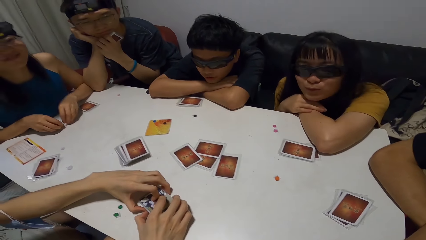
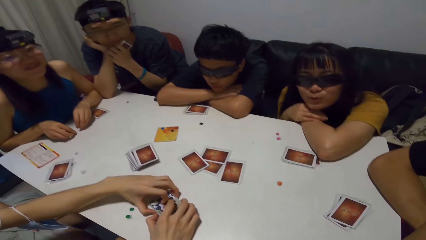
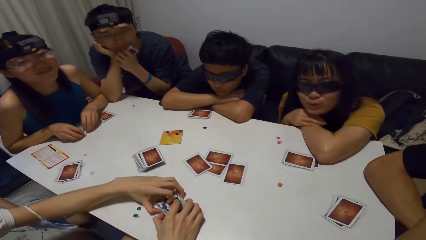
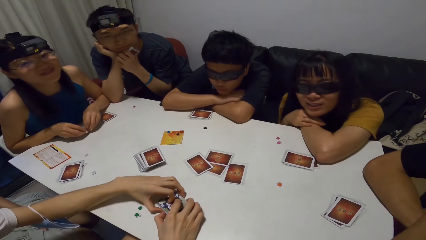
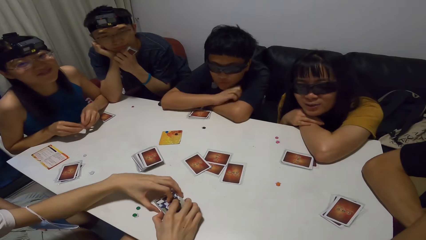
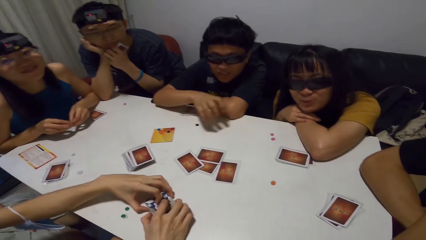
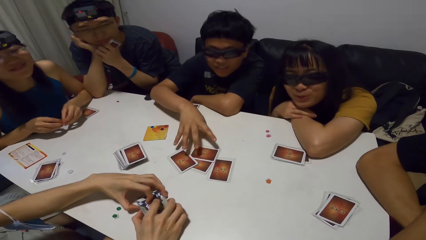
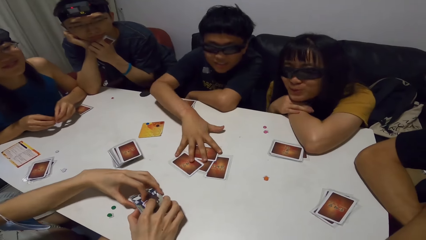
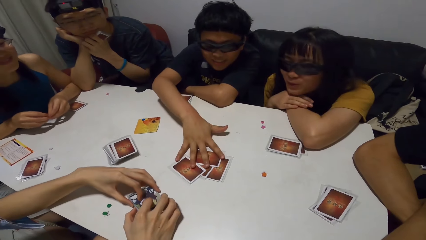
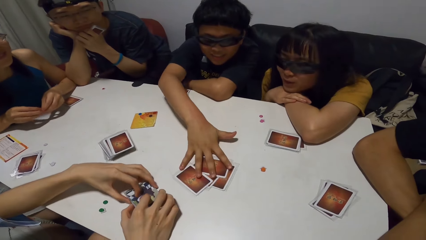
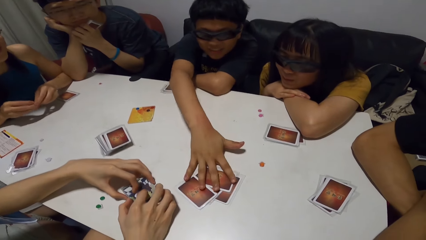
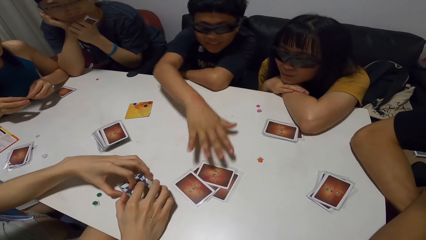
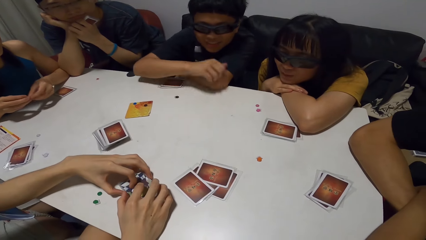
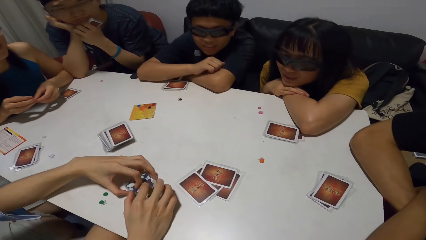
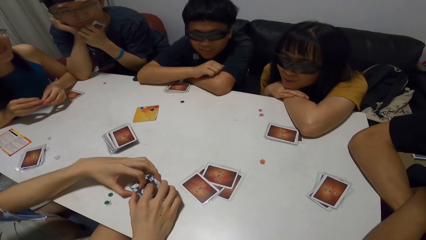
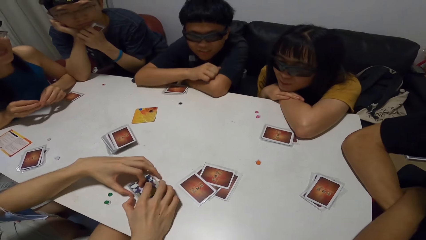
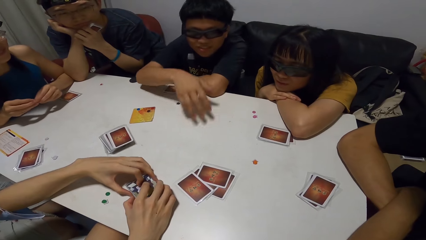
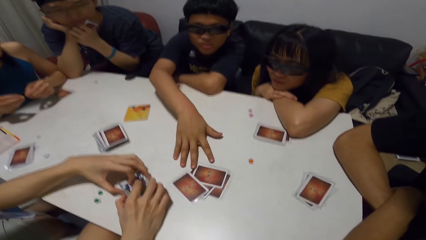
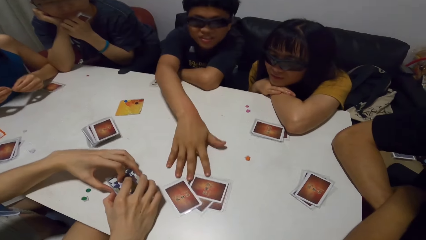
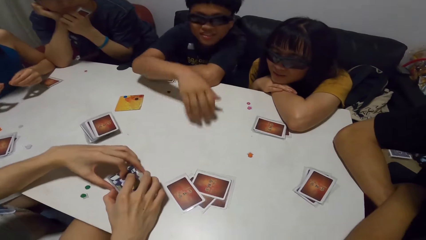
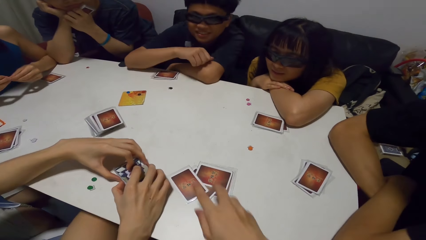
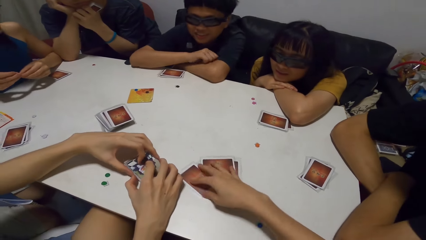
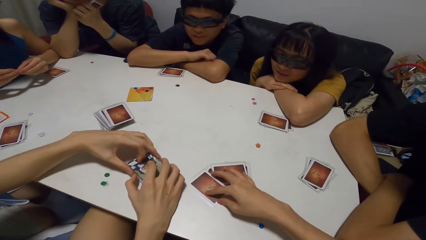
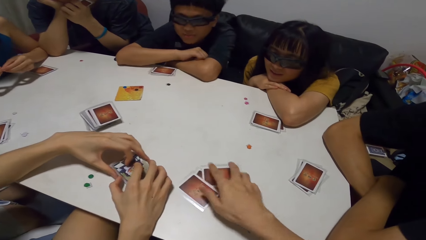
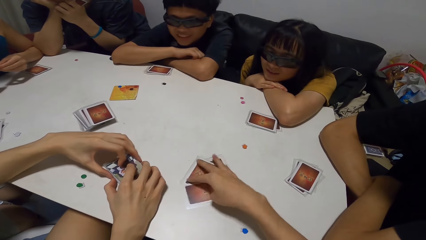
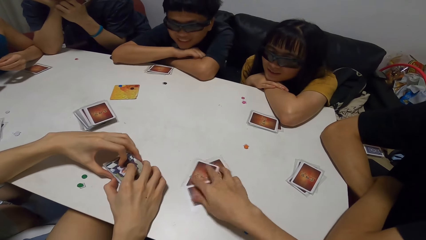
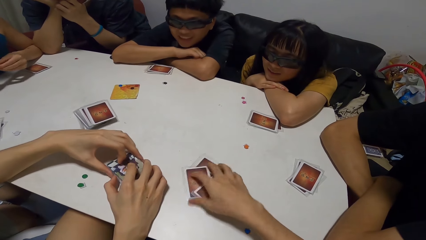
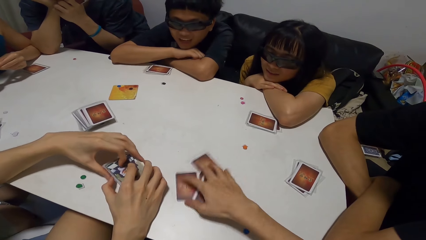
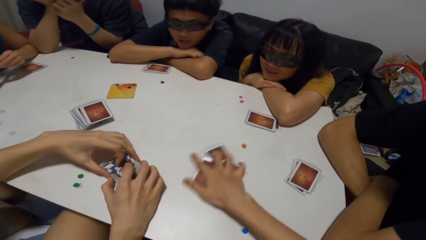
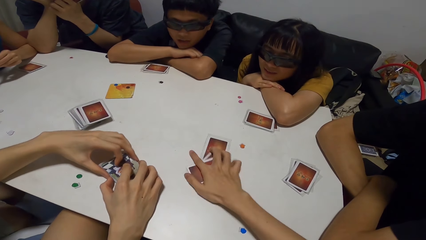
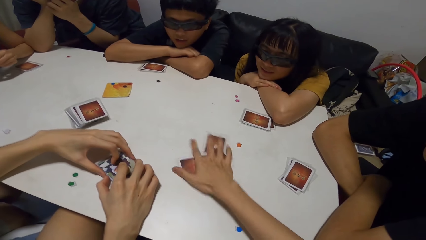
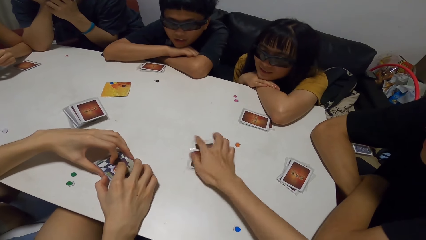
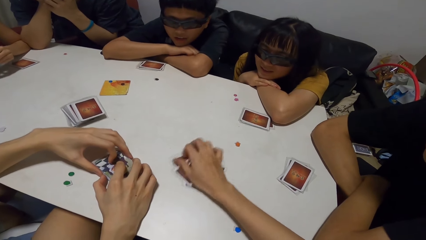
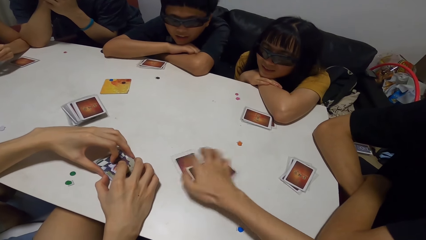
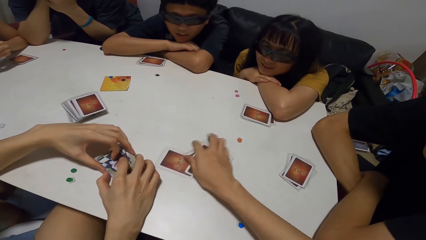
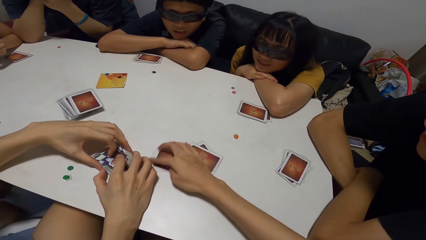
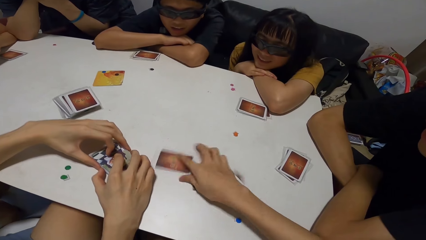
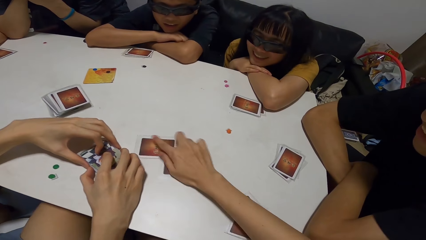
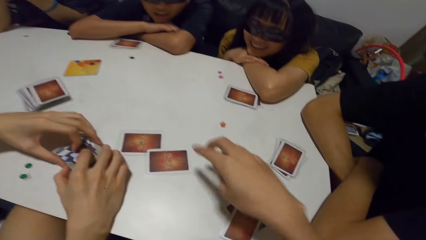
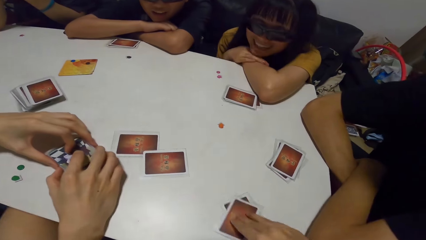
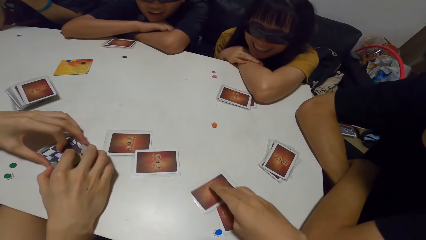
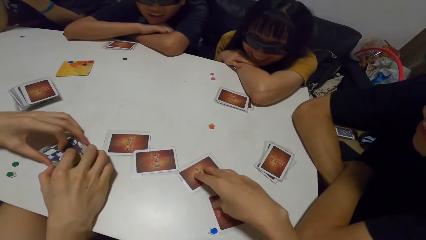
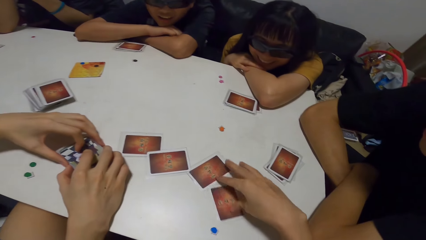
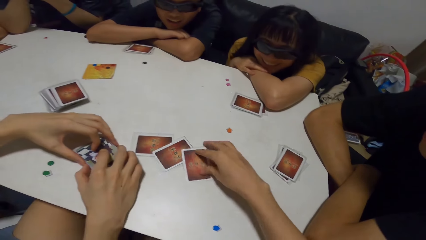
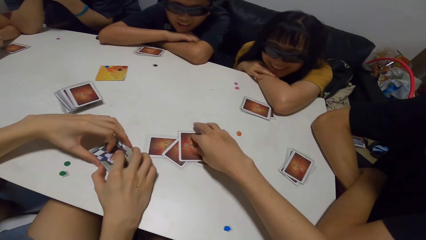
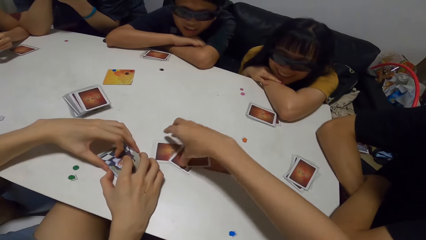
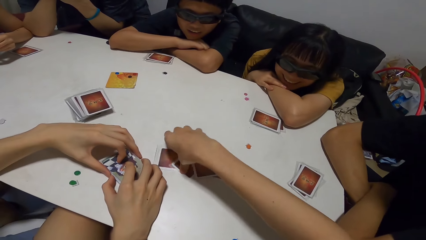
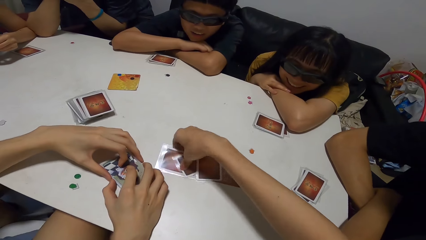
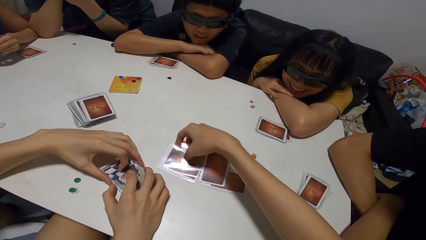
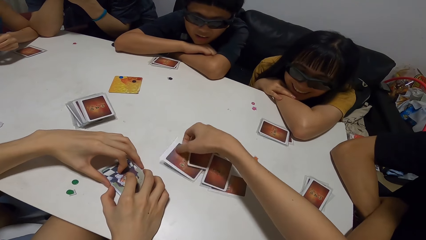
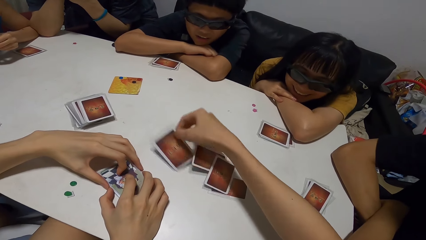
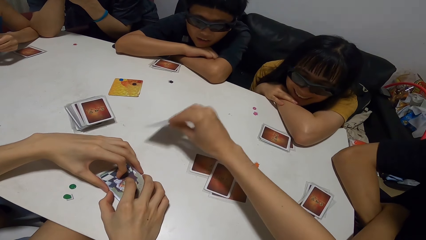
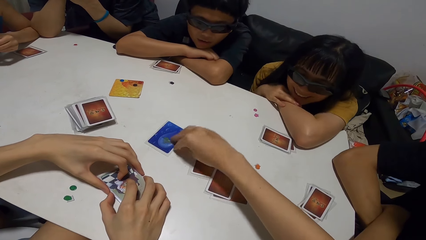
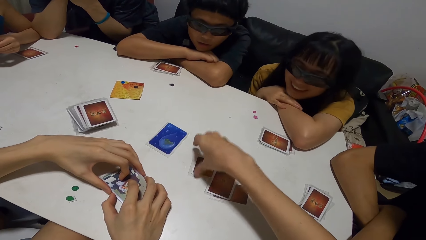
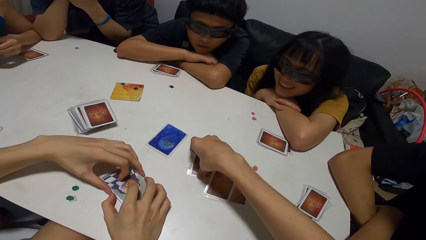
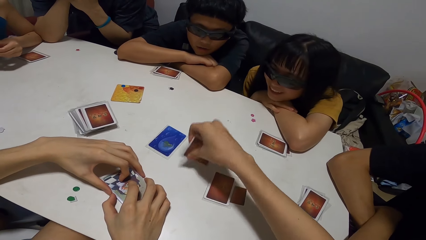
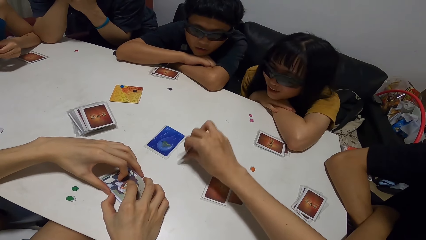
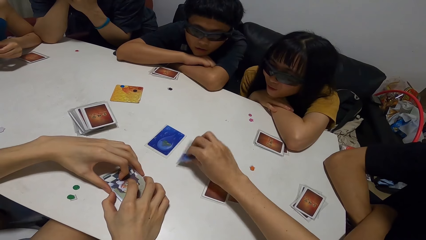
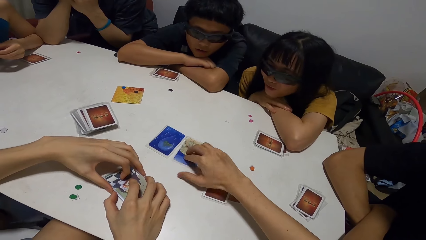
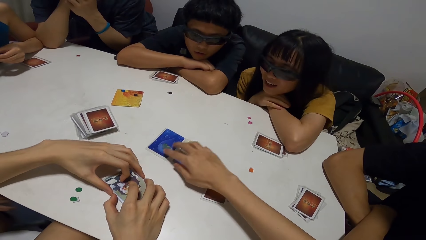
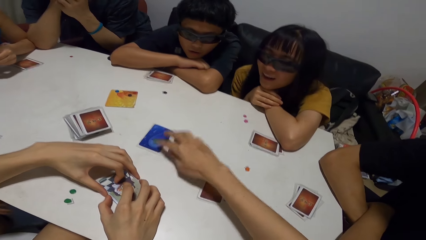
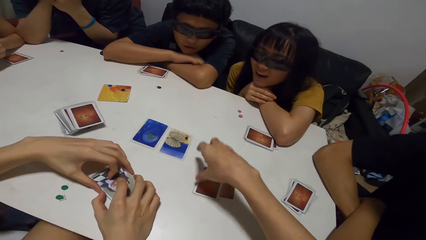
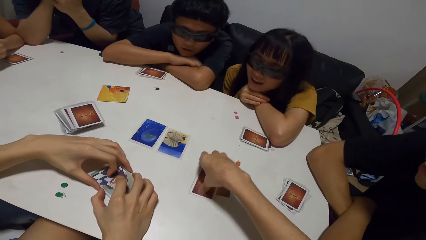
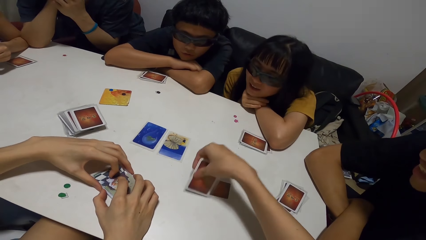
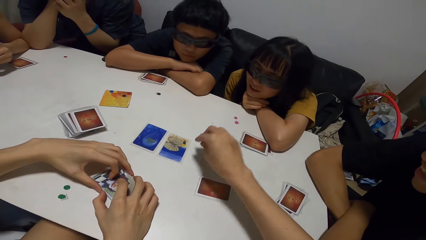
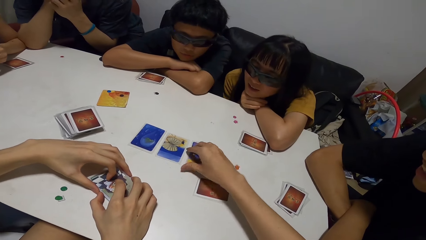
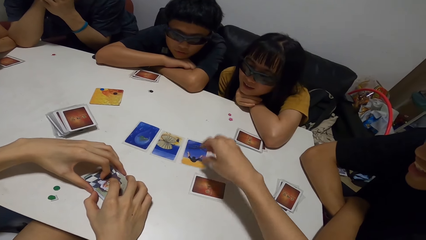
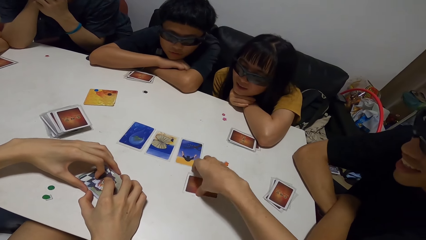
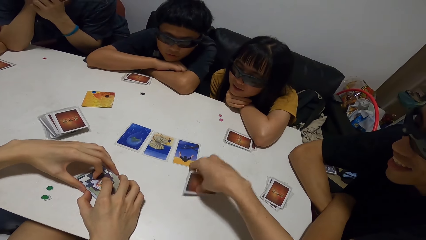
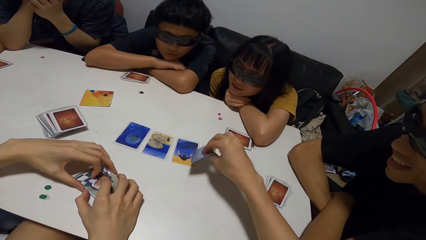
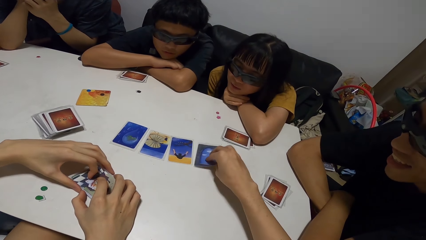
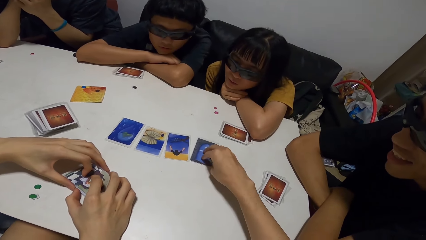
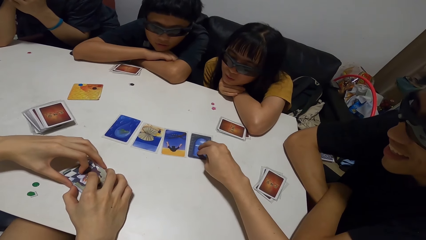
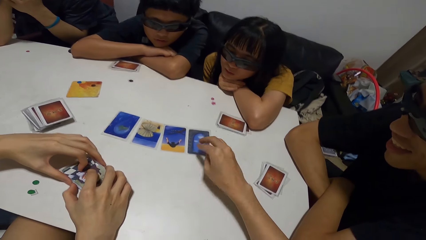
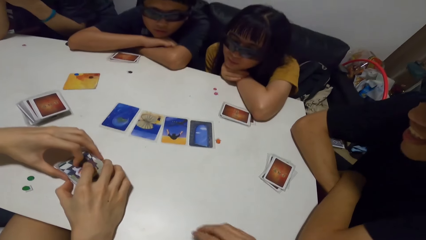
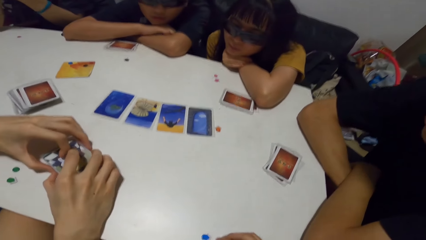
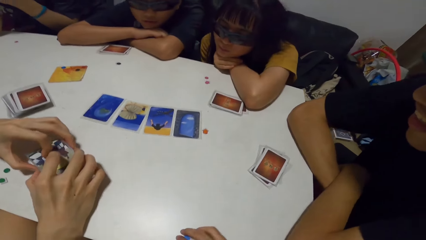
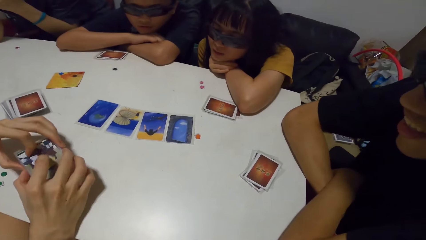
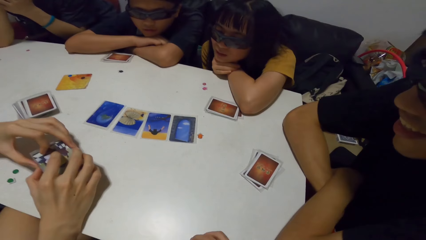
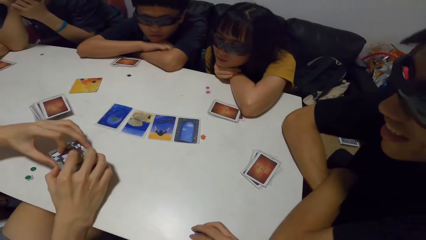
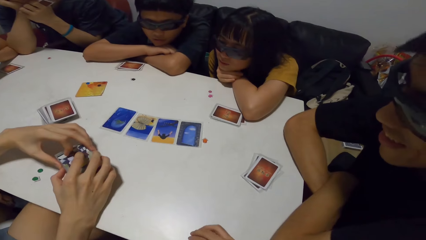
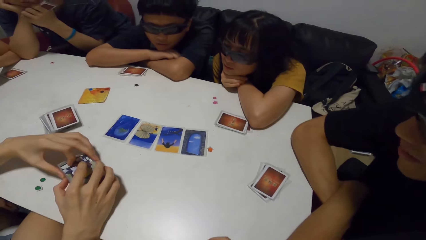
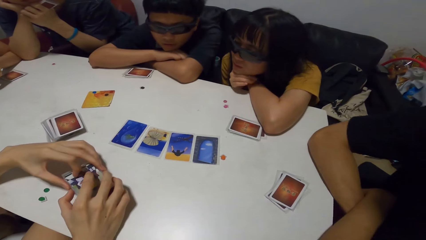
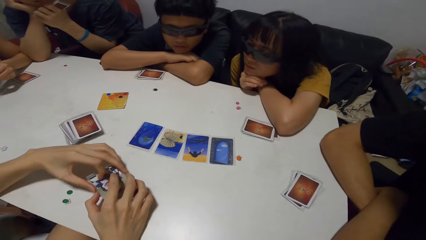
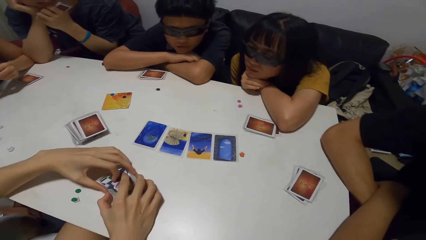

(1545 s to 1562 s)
The woman interacts with several people. A man plays the cards on the table with his left hand. Another woman holds the dice in both hands. Another man gives the camera wearer cards. The first man moves the cards on the table with his left hand. The camera wearer shuffles the cards on the table. The first man rests his head on his hands. The camera wearer arranges the cards on the table. They play a card on the table repeatedly.
